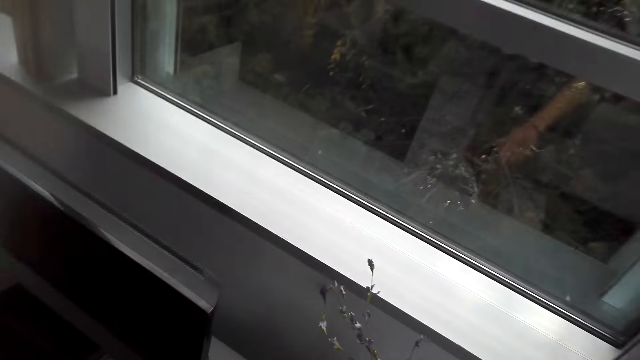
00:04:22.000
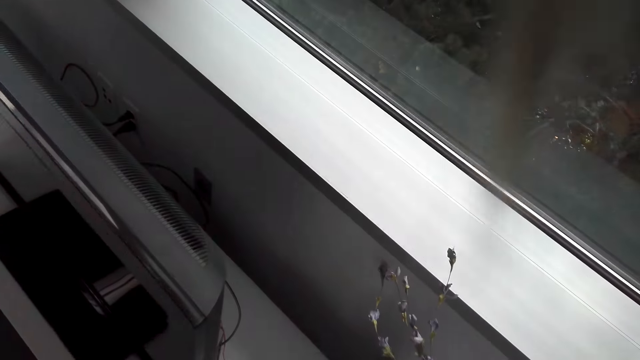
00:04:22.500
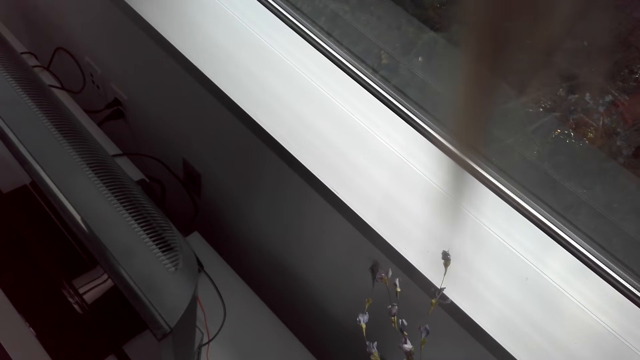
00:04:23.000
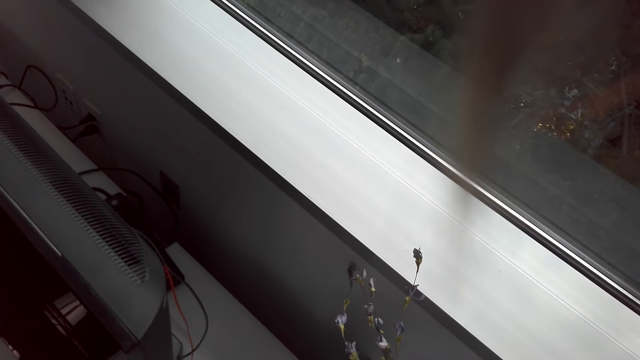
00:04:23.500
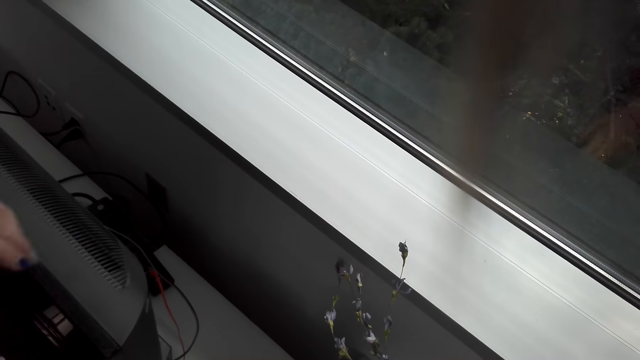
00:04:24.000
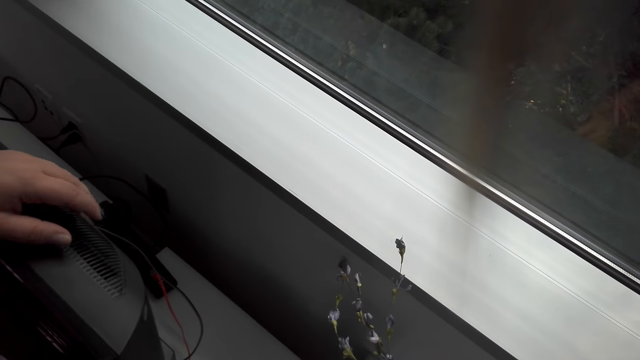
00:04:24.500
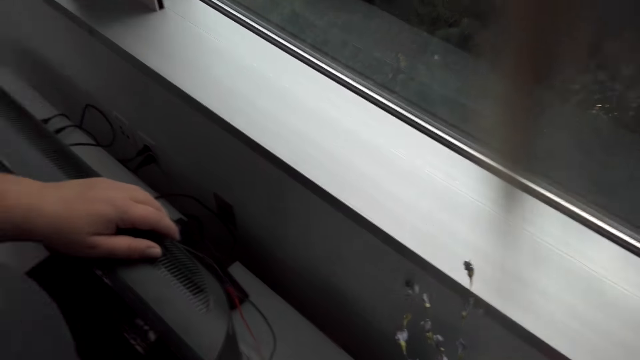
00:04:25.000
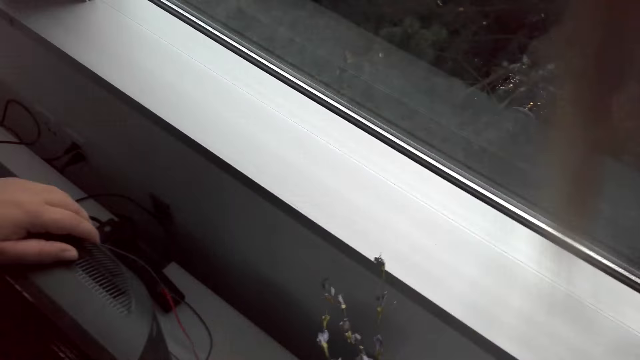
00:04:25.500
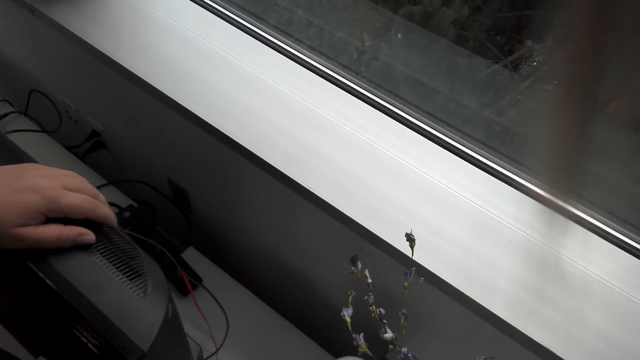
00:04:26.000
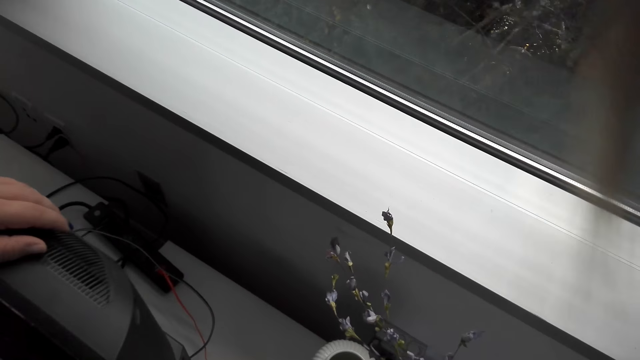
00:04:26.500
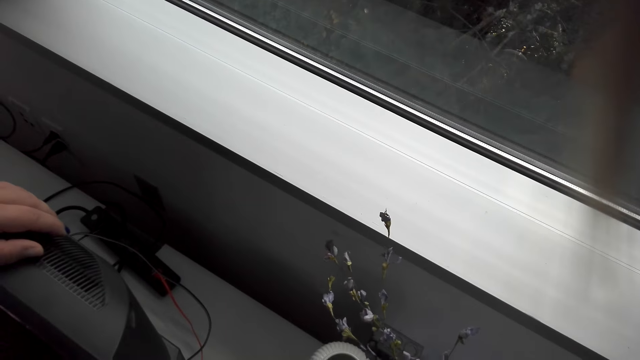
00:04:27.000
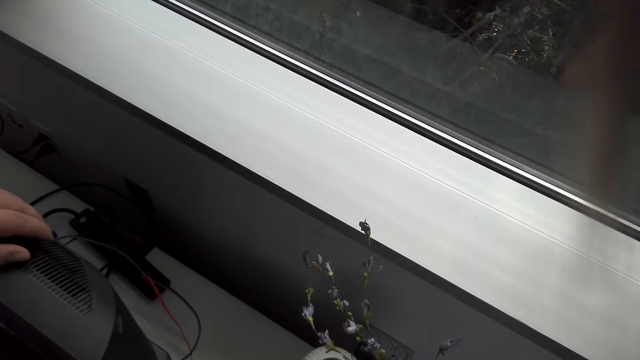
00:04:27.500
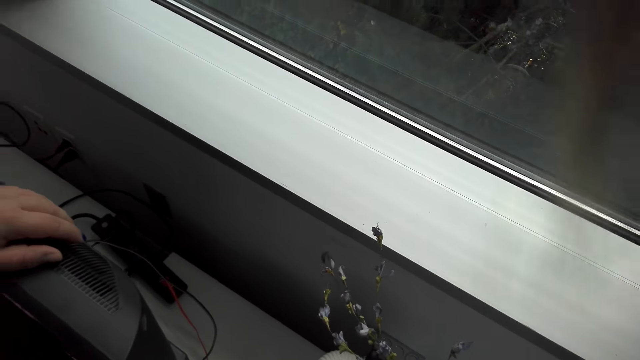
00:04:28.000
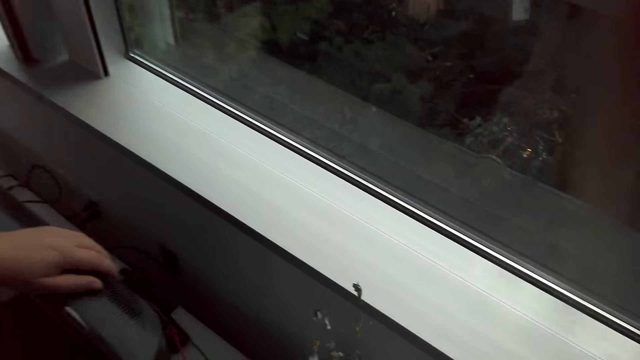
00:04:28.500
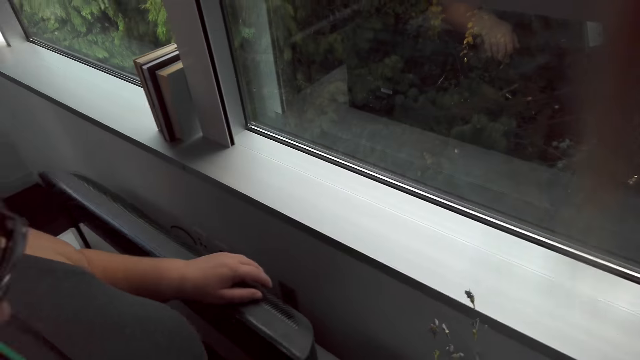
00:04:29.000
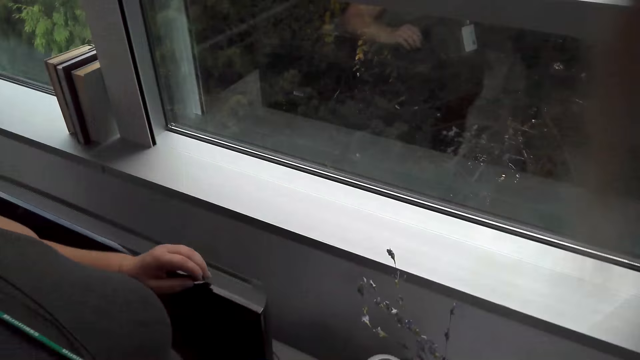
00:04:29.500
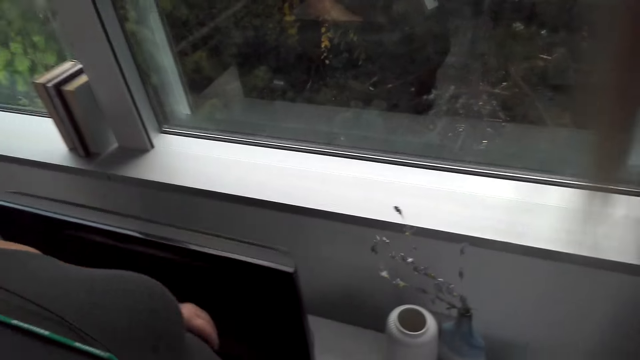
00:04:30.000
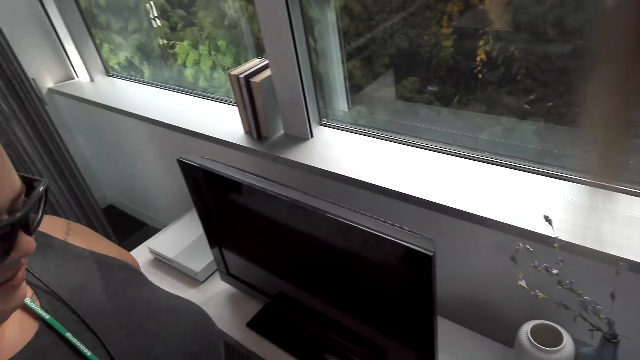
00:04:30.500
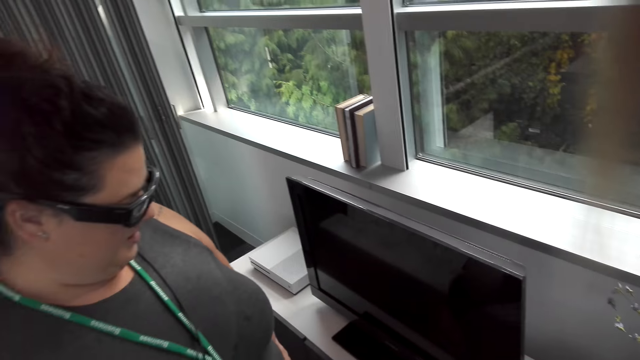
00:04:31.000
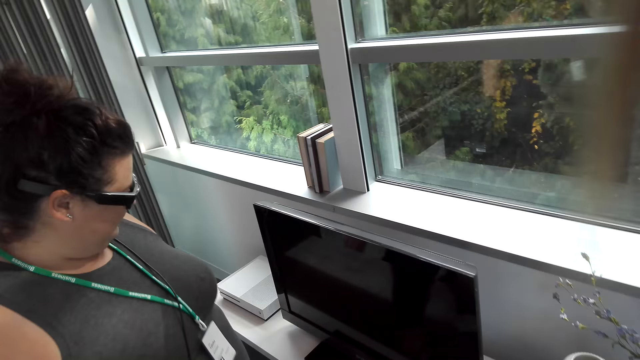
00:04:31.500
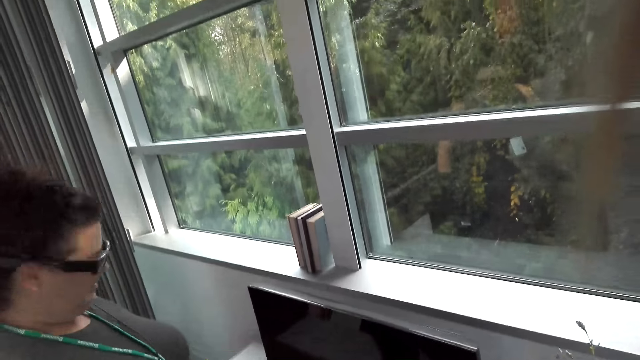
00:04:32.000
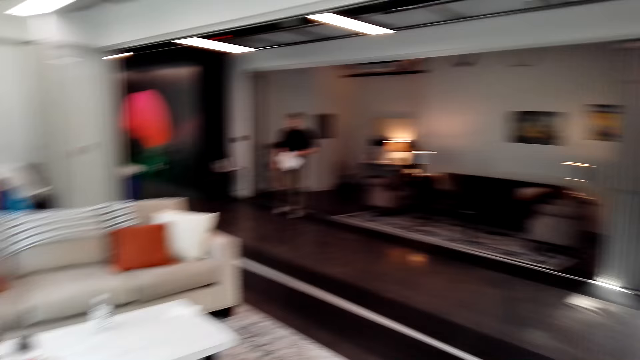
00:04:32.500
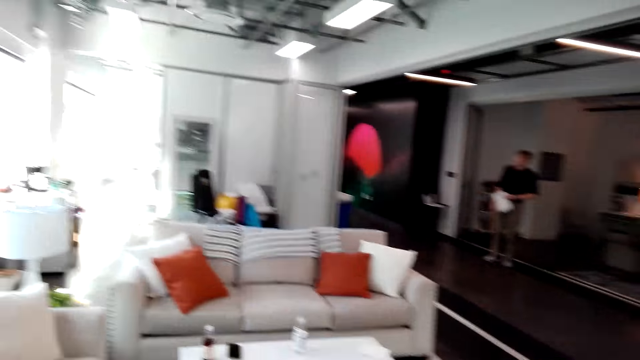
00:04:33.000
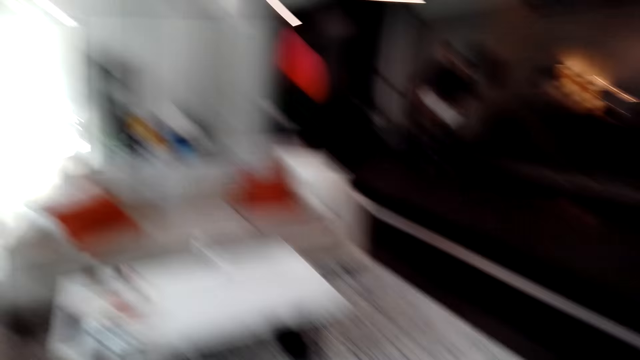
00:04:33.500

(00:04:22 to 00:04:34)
The camera wearer shows a woman the vases. Another woman holds the television with her hand. She removes the hand from the television. A third woman demonstrates something to the second woman in the sitting room.

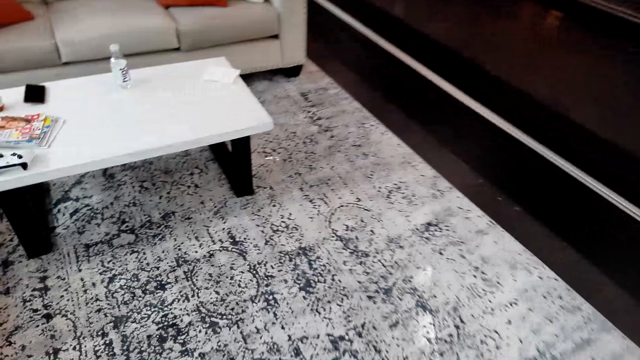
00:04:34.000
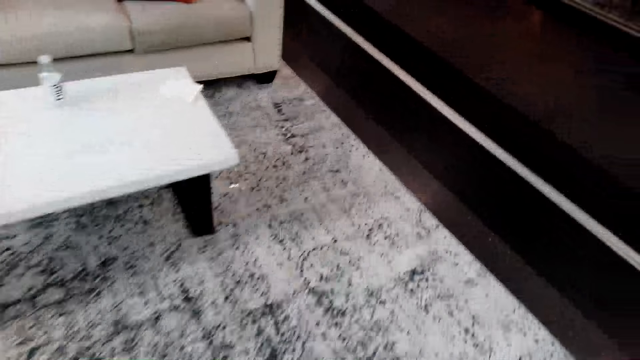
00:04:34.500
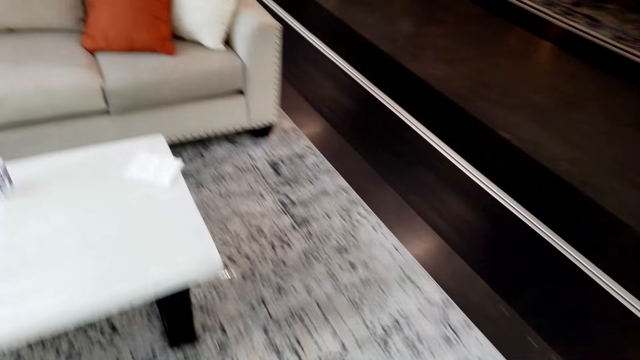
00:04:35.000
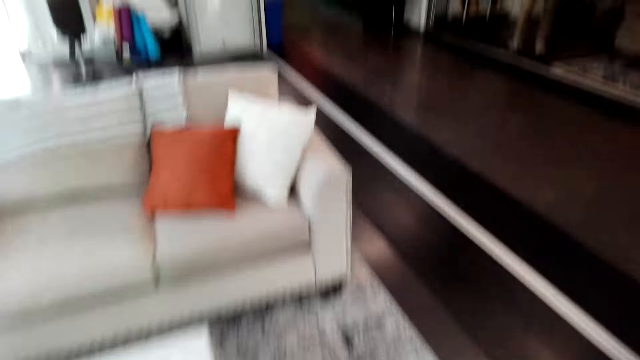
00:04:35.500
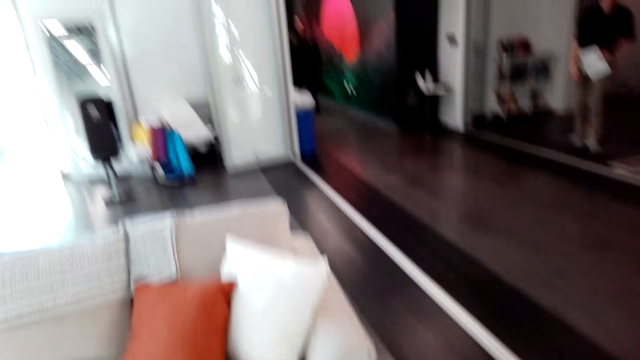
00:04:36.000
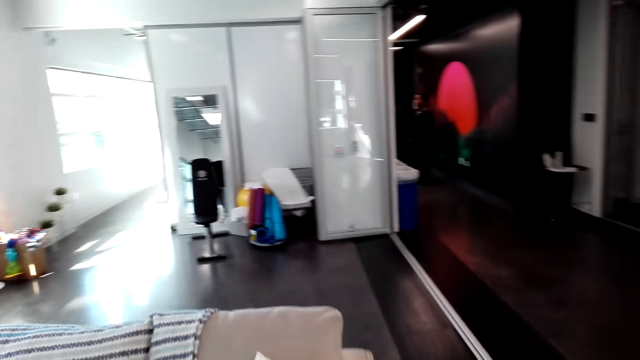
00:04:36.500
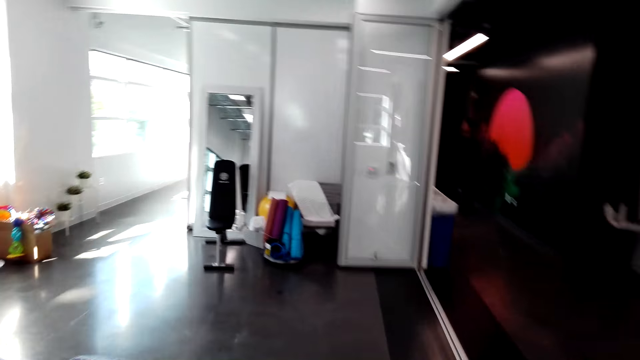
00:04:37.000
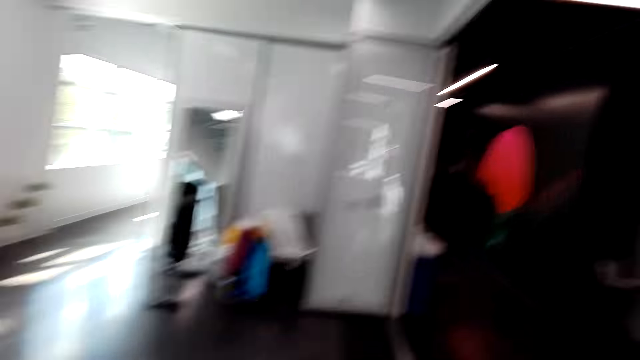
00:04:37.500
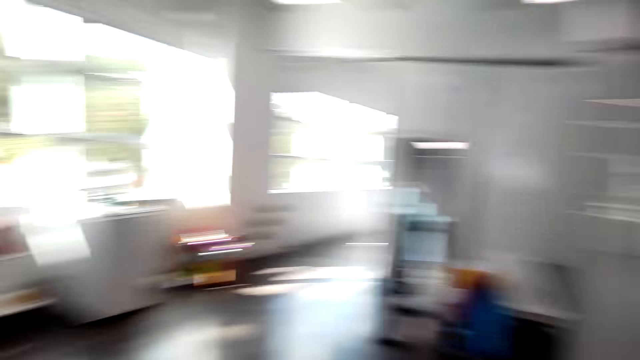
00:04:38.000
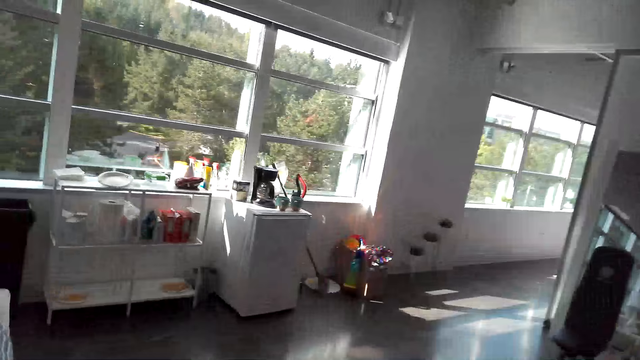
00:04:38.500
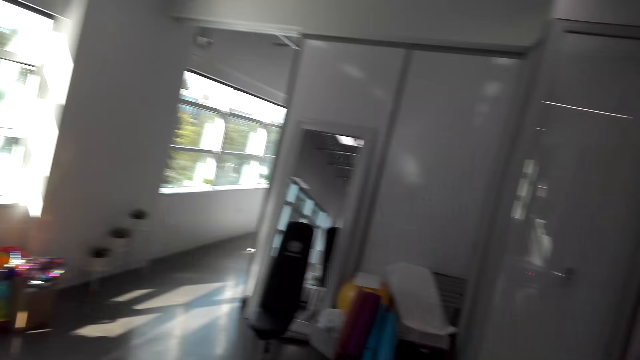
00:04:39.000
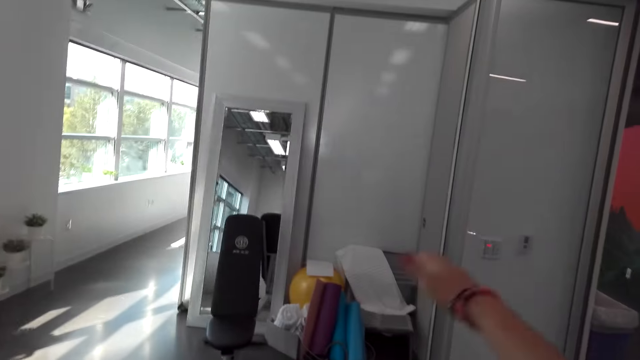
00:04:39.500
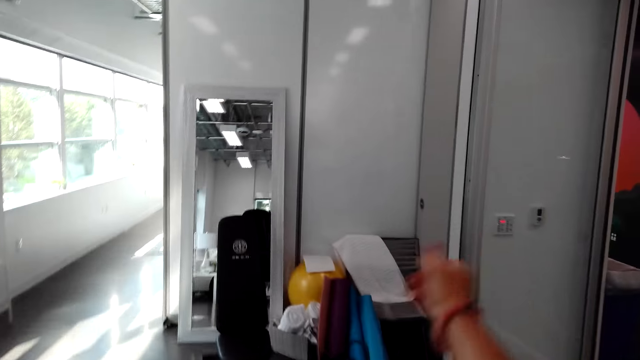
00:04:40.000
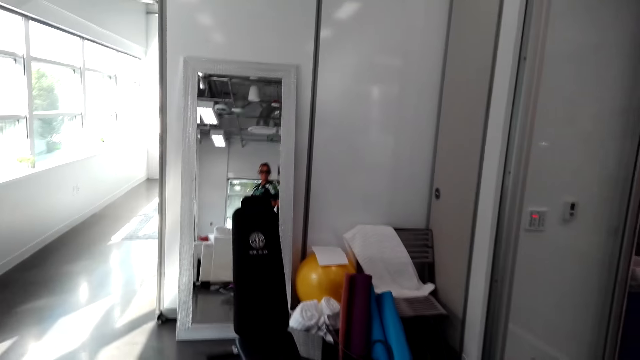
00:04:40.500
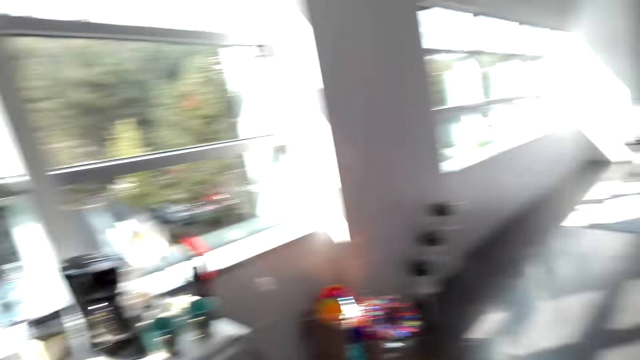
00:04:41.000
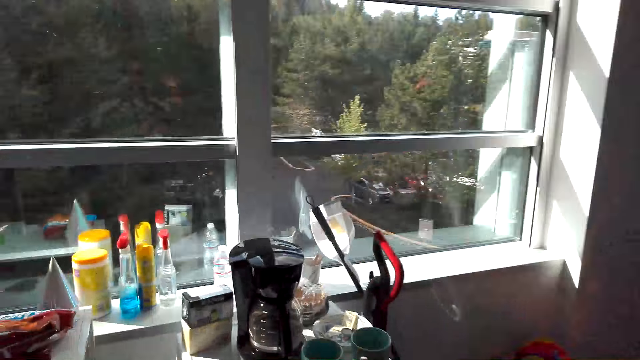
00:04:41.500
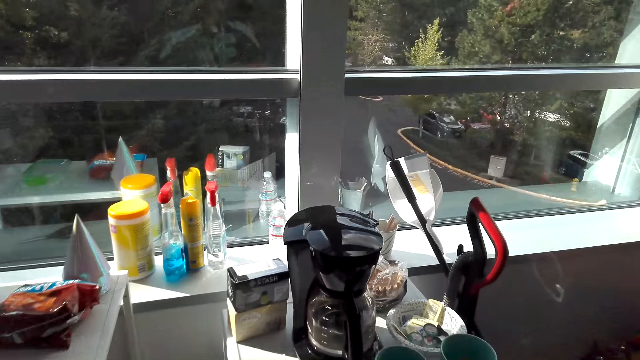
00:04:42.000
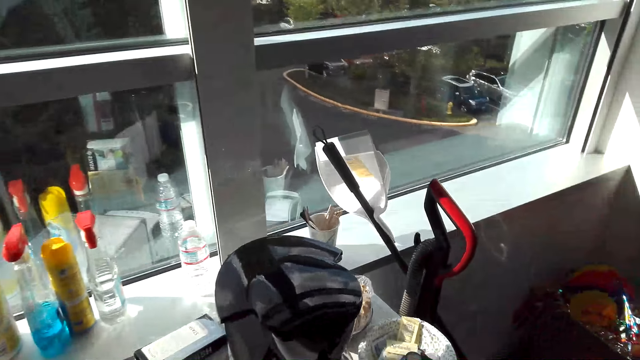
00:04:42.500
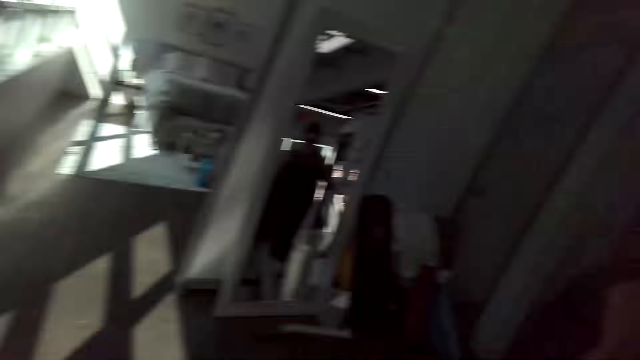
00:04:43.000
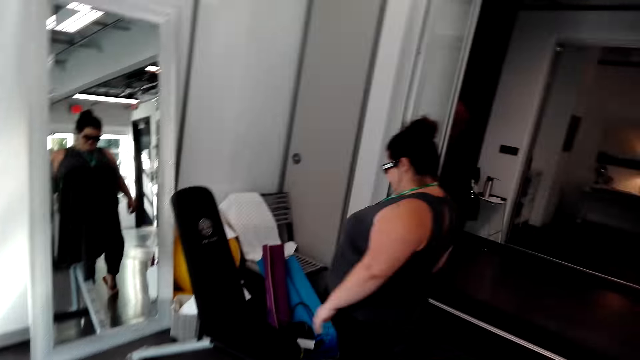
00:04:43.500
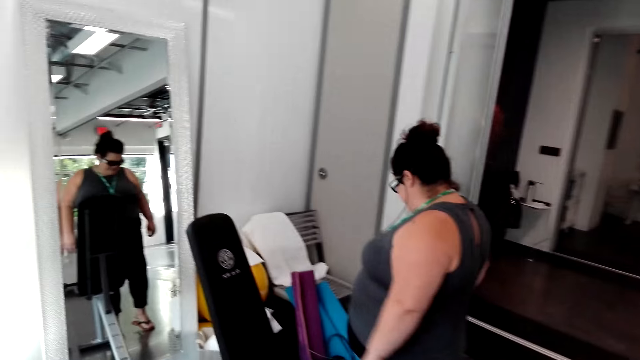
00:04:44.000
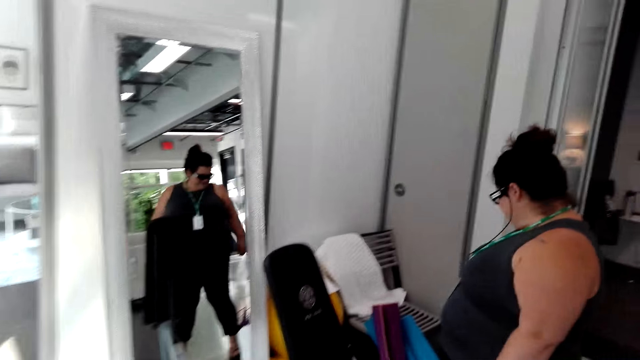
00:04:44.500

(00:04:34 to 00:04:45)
The camera wearer walks around. A woman and another woman walk in the waiting room. The camera wearer places the coffee on the table.
